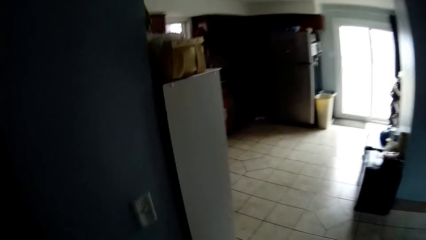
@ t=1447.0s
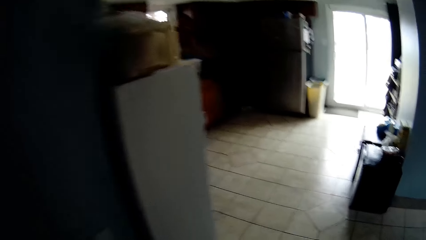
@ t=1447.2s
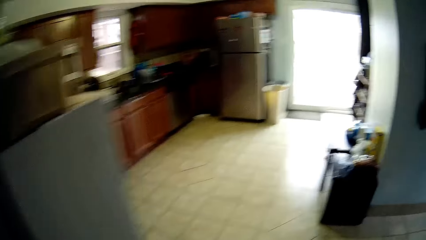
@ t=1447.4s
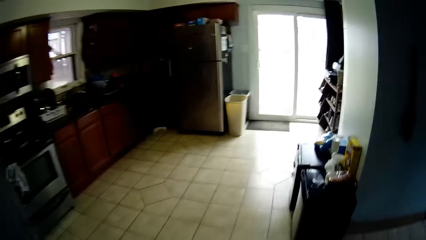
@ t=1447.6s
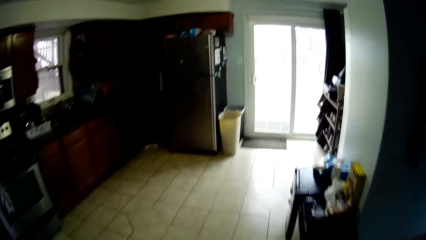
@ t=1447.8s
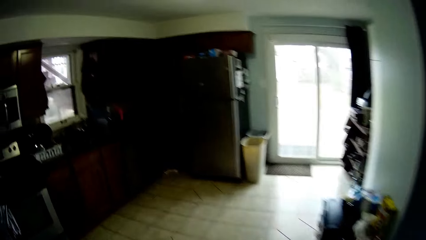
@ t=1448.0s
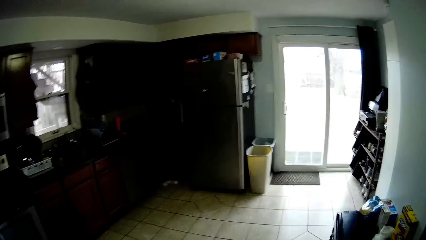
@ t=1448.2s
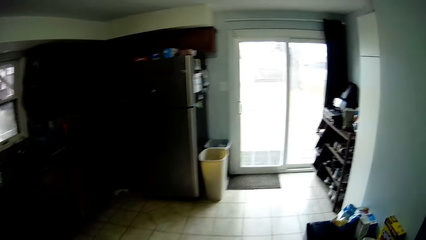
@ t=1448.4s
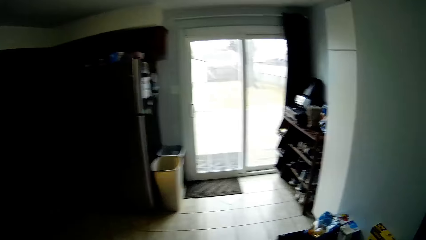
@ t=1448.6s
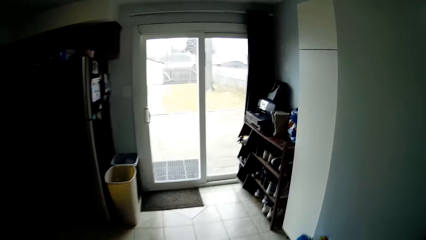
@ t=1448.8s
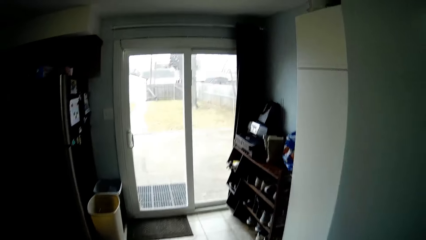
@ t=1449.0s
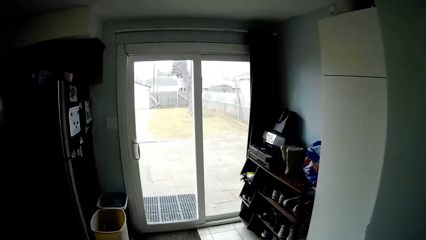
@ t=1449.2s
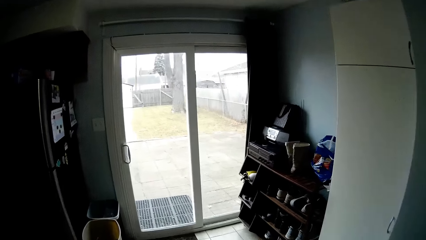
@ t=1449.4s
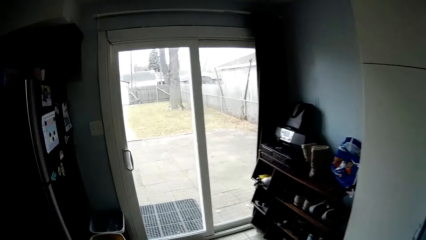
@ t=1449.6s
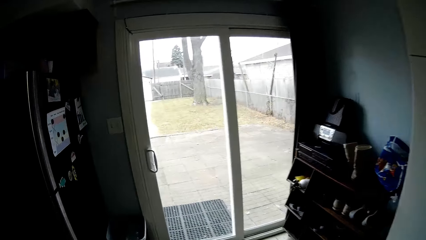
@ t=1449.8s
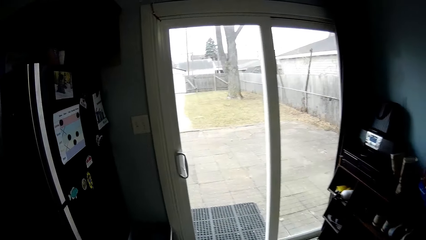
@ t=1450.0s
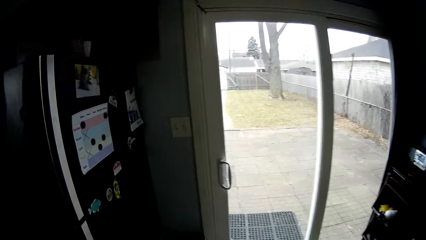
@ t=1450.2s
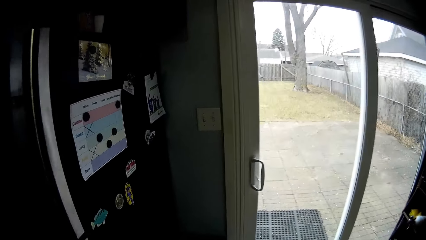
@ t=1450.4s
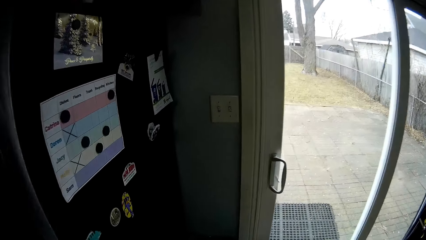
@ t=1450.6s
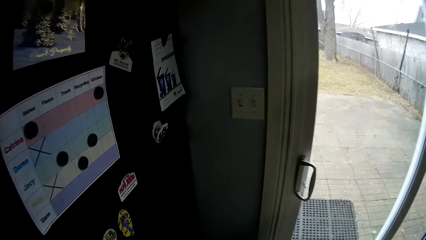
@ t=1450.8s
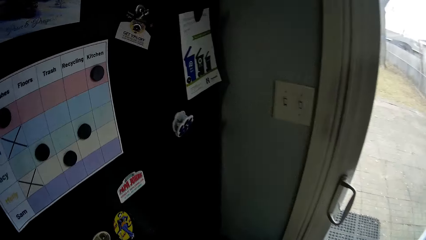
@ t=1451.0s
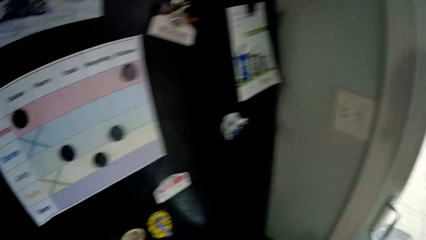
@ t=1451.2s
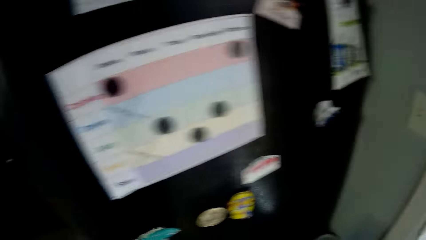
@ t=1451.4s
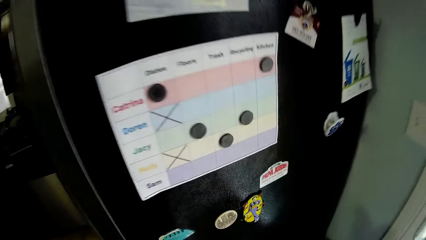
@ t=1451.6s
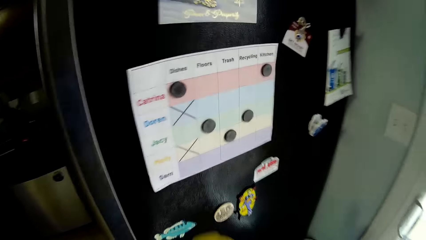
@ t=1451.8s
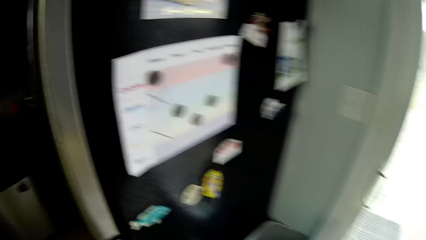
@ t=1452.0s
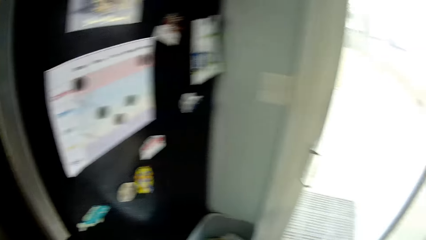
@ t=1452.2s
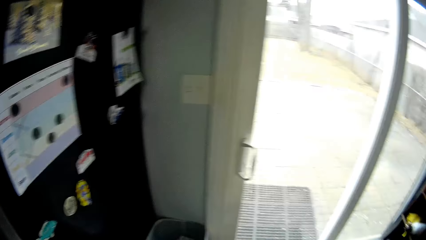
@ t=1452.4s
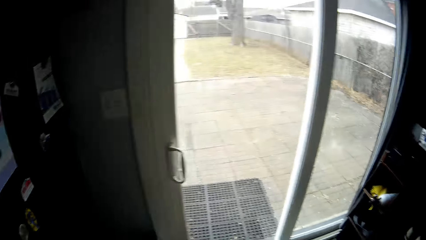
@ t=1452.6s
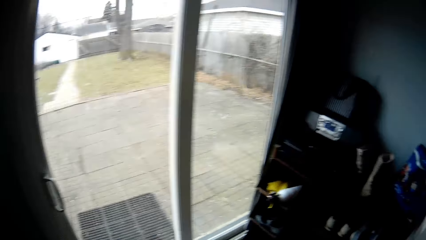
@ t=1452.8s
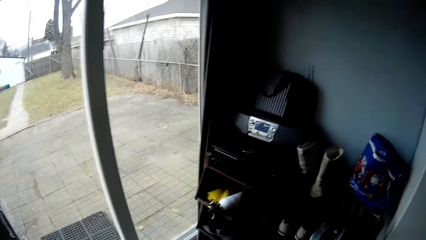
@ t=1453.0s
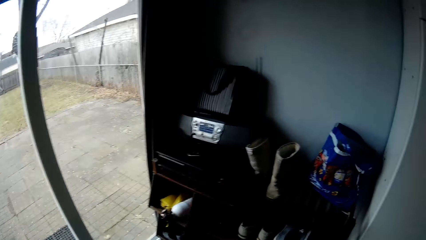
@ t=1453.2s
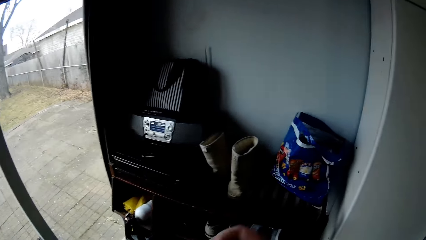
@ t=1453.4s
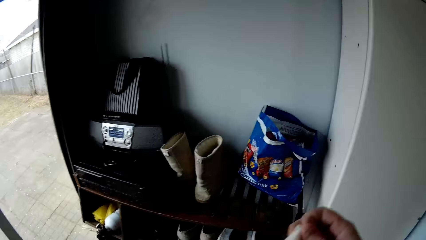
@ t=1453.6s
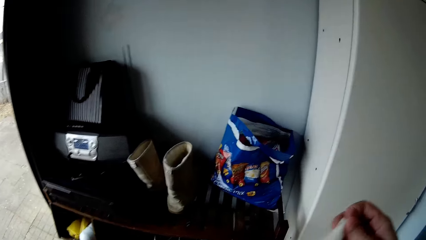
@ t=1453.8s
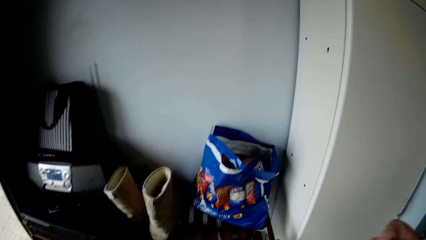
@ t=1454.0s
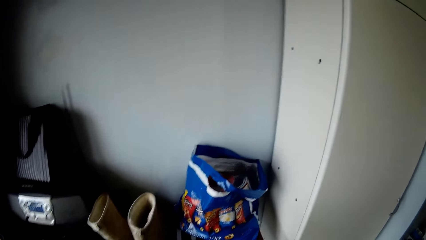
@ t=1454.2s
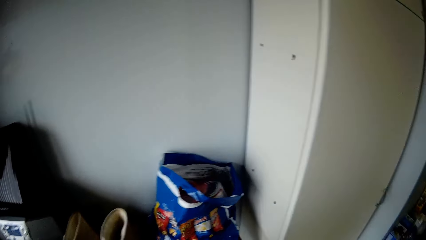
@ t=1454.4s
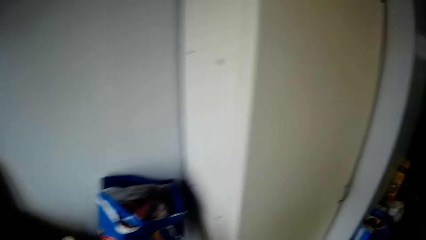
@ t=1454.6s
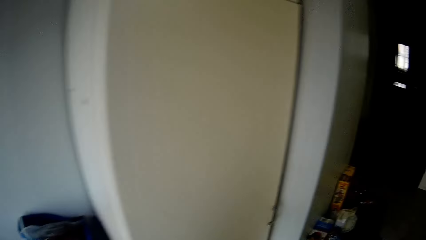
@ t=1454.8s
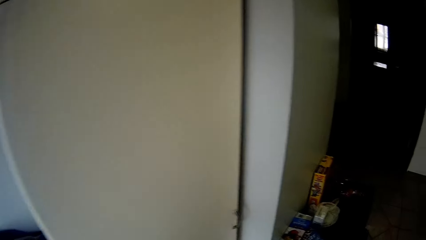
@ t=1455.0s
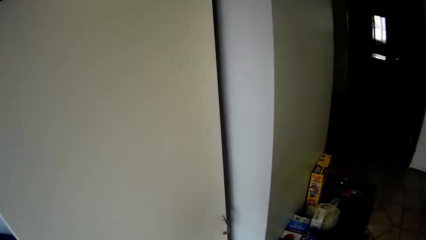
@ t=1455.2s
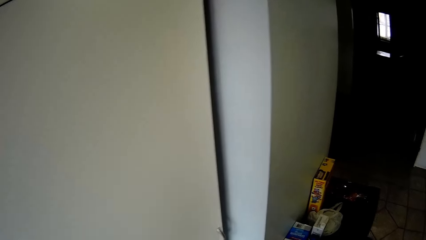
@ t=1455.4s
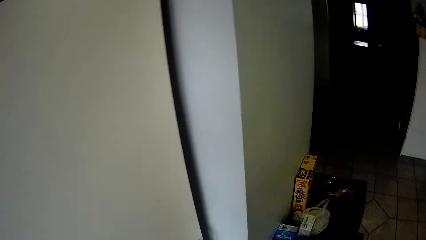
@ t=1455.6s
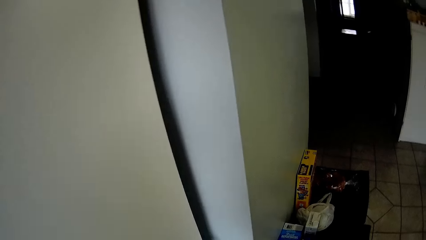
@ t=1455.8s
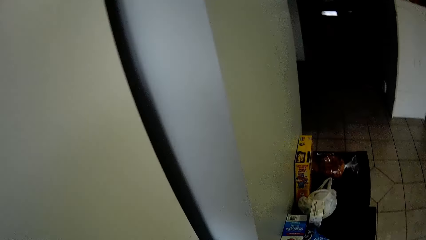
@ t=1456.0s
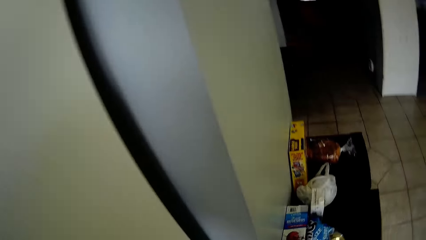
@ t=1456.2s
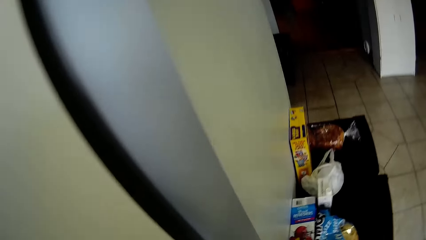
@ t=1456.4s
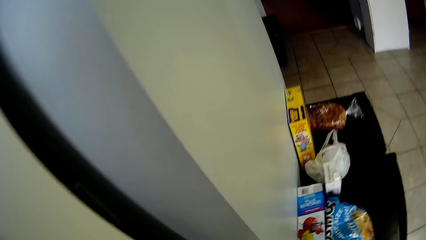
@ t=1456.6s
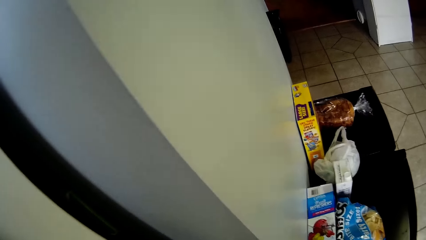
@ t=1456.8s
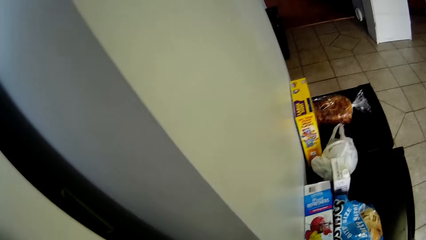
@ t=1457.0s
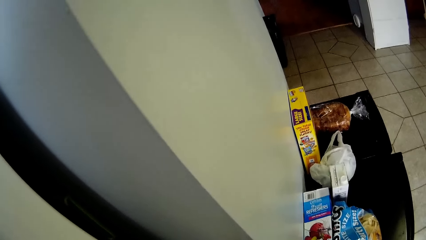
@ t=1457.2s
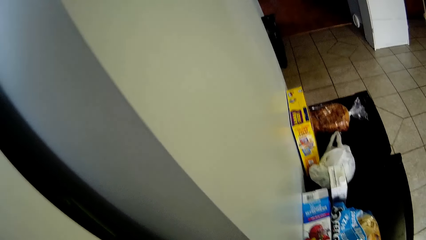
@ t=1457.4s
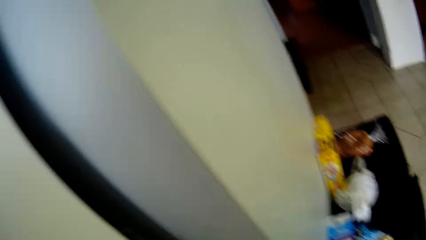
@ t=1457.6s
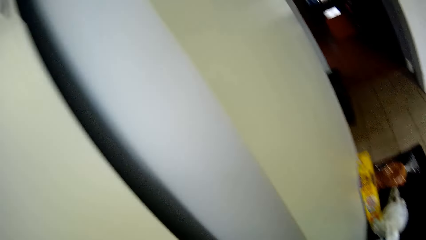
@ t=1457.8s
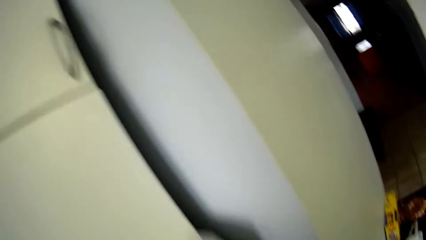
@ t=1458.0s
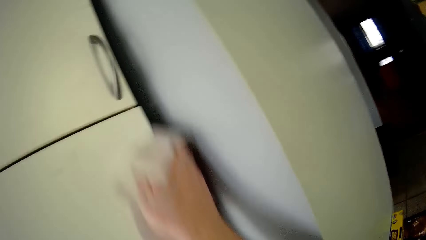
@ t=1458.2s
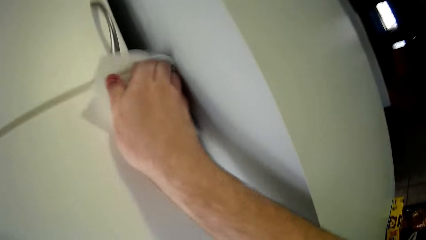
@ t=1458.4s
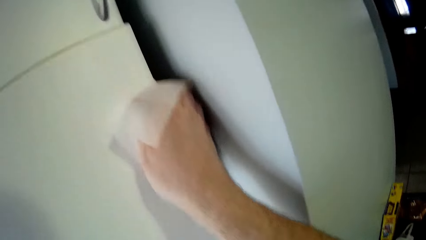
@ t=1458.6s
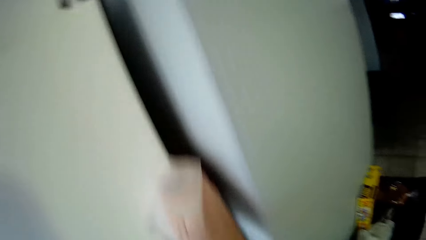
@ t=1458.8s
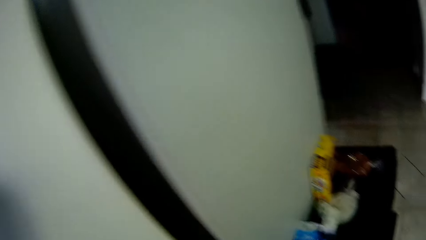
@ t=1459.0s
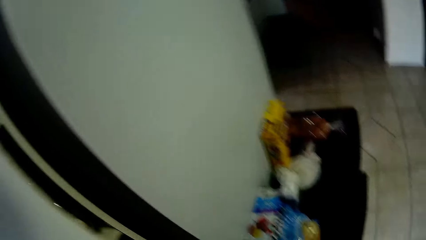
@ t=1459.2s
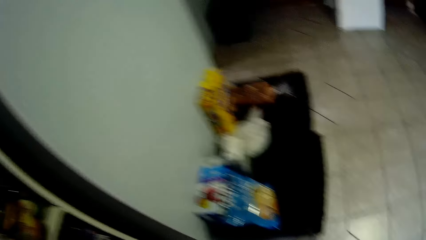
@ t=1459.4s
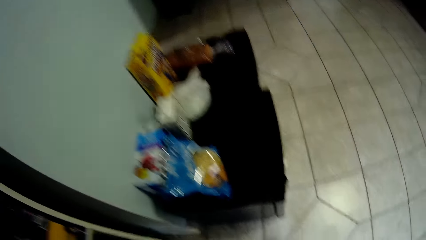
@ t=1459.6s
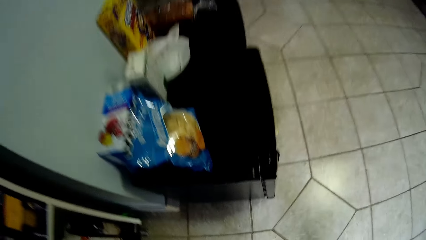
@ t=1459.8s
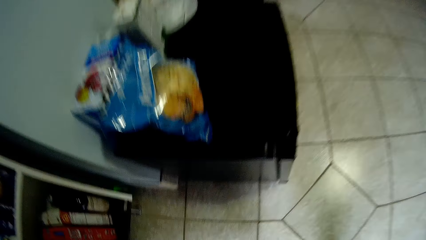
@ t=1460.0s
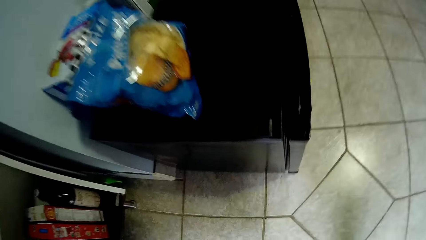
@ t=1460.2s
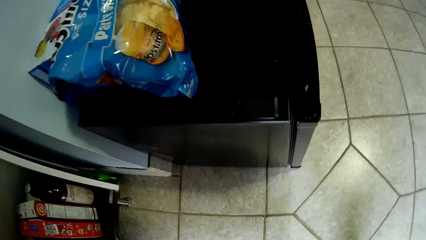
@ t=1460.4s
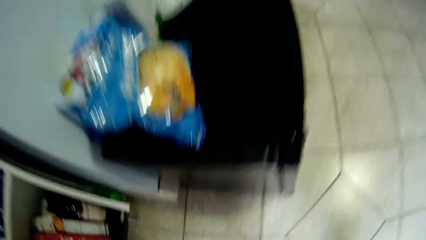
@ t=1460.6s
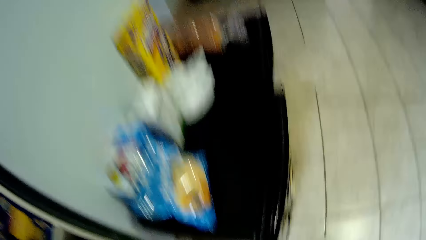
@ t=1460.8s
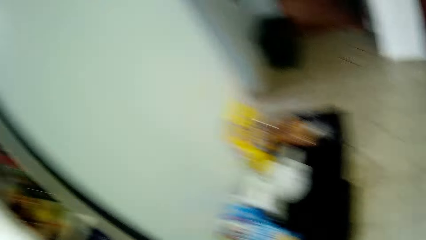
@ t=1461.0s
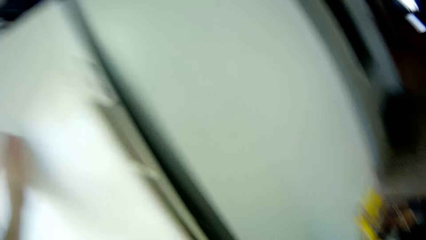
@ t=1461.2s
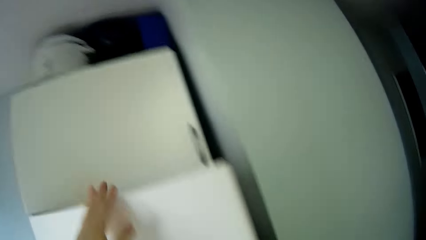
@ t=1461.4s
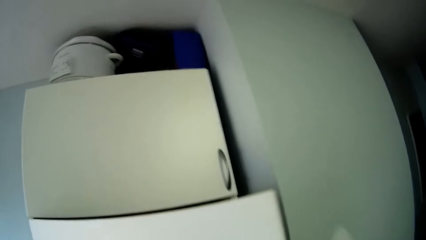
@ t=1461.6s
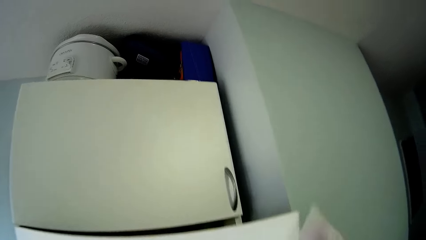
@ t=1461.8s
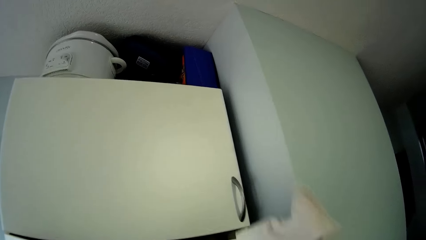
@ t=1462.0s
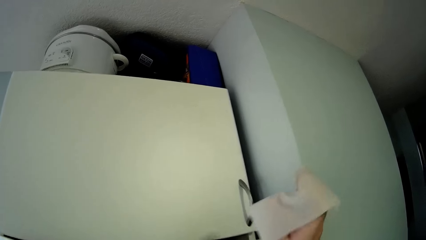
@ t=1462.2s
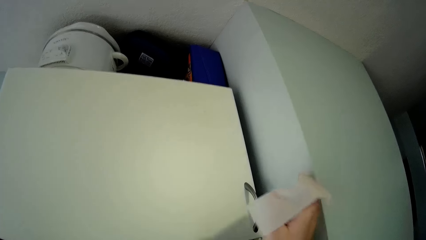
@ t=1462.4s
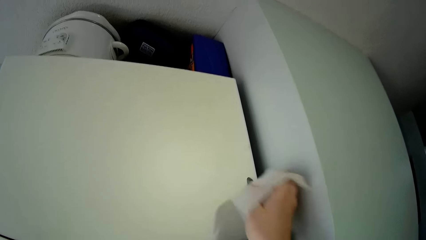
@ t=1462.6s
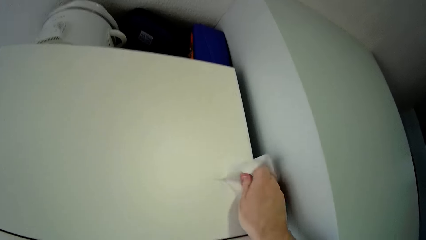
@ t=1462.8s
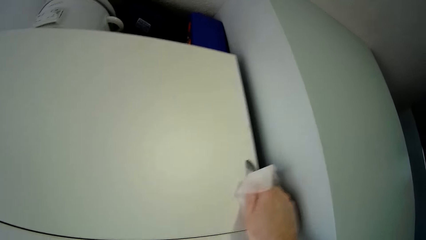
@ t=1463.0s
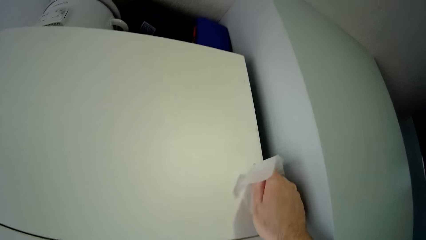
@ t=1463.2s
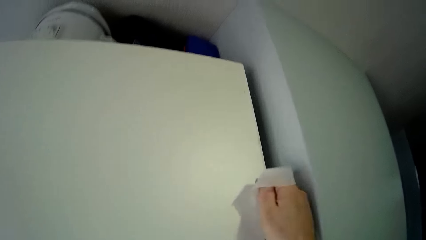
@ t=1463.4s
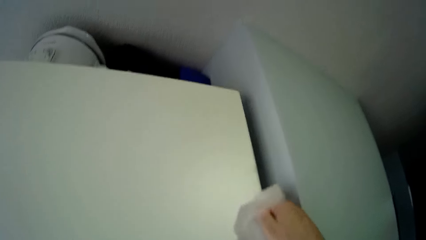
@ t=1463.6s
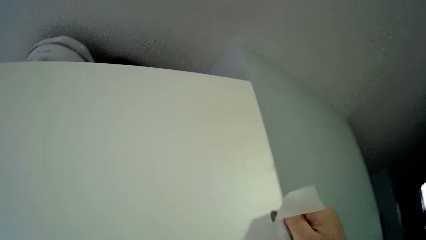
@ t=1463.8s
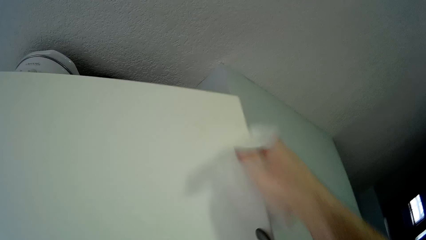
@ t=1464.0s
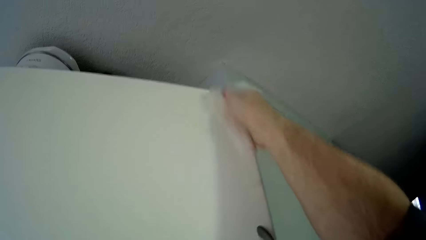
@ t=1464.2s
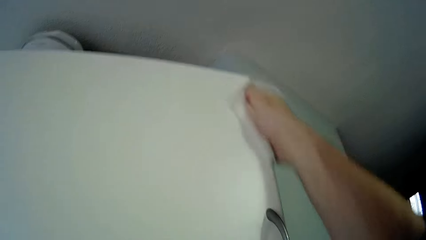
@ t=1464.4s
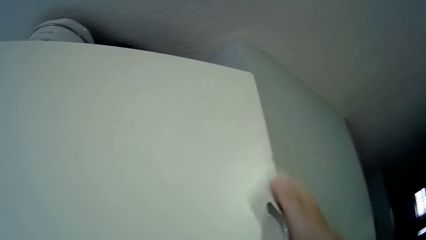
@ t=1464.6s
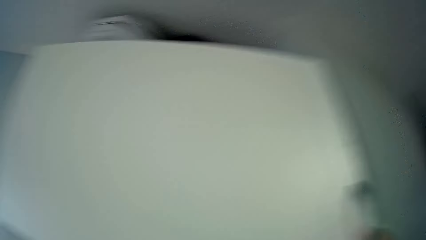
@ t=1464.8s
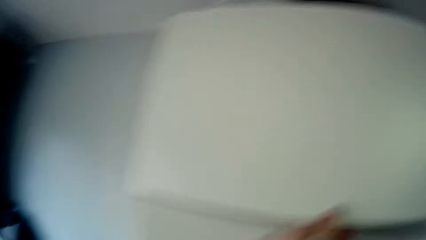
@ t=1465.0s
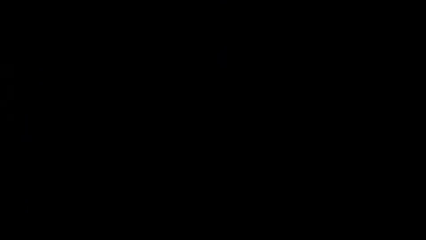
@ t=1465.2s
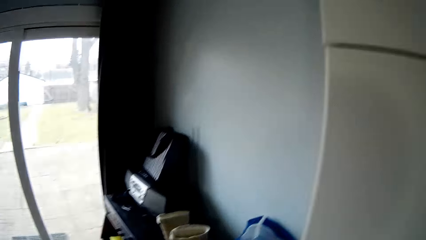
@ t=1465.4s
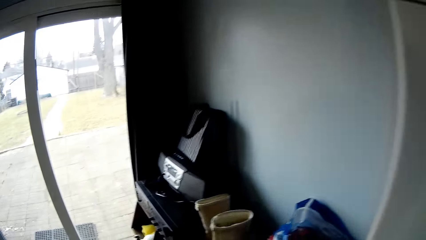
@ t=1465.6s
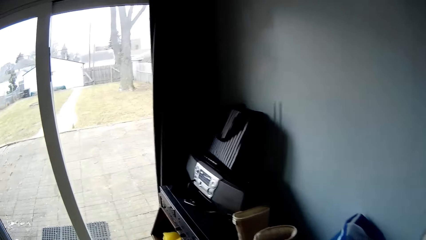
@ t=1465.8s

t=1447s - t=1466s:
The camera wearer looks at the paper on the fridge door. They pick up something. They turn around. They pick up a paper towel. They walk around the house. They look at the snacks on the table. They wipe a cabinet. They wipe the fridge door. They open the fridge door. They wipe the fridge handle. They open the fridge door. They wipe the fridge. They walk around the house.
